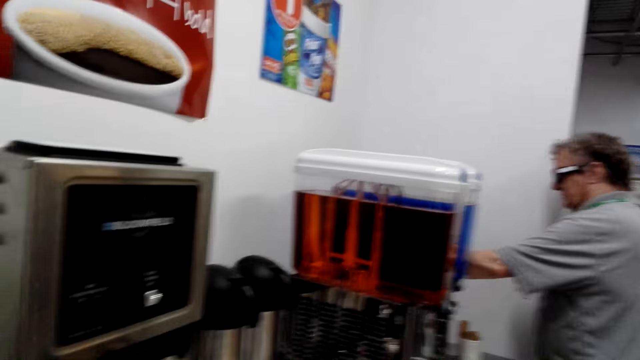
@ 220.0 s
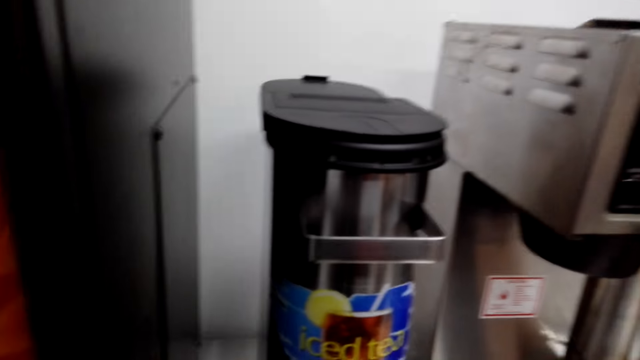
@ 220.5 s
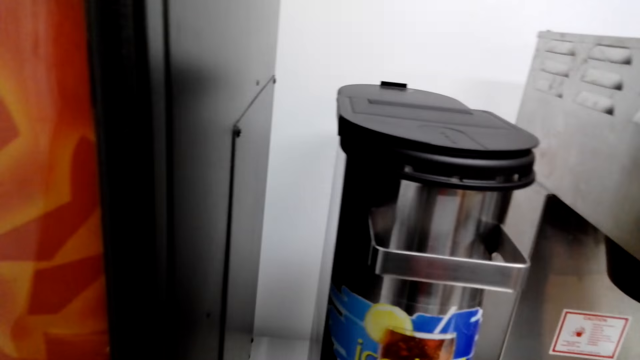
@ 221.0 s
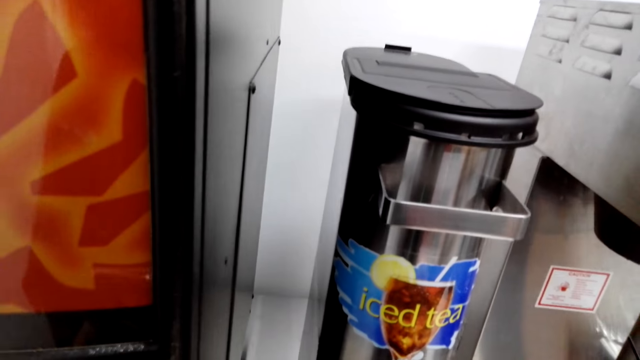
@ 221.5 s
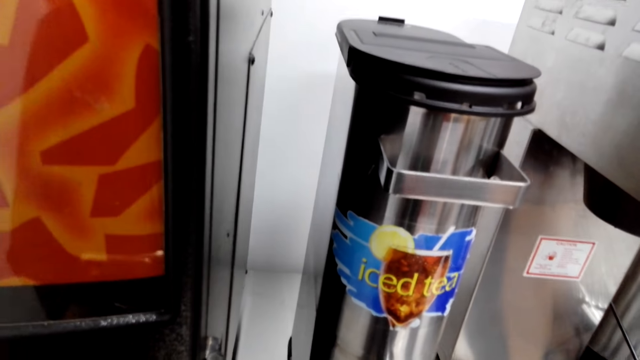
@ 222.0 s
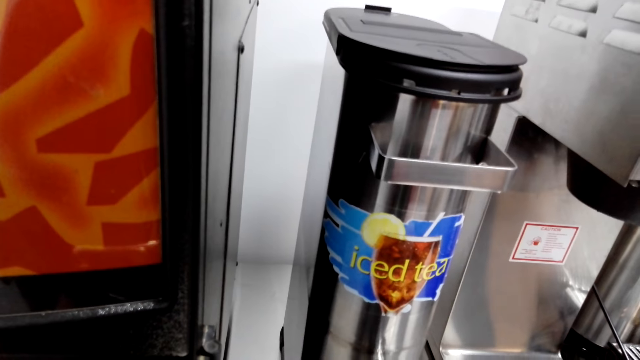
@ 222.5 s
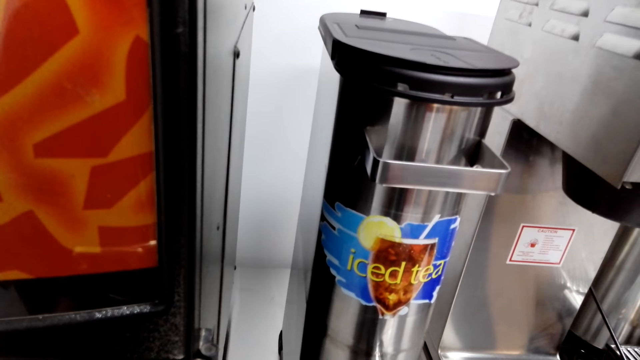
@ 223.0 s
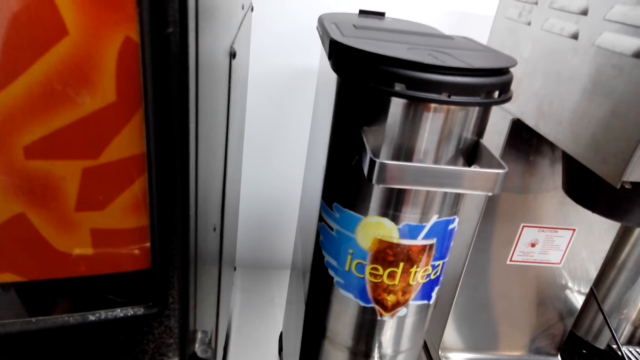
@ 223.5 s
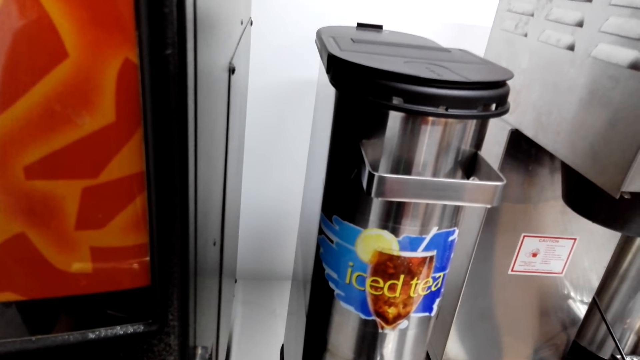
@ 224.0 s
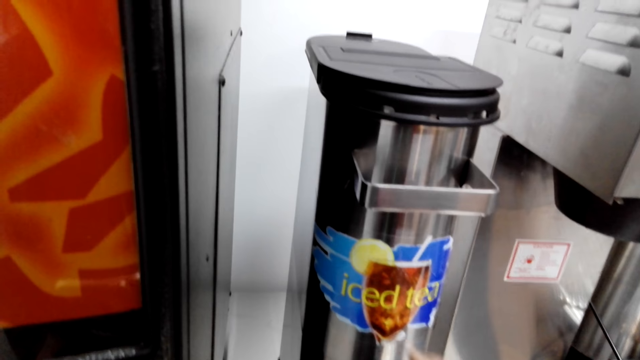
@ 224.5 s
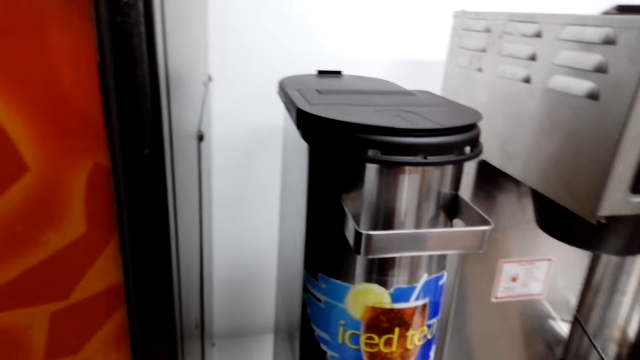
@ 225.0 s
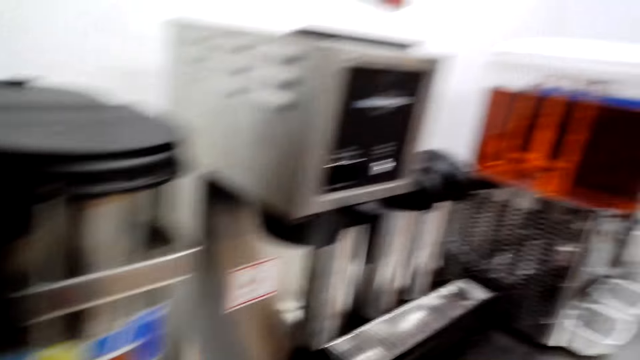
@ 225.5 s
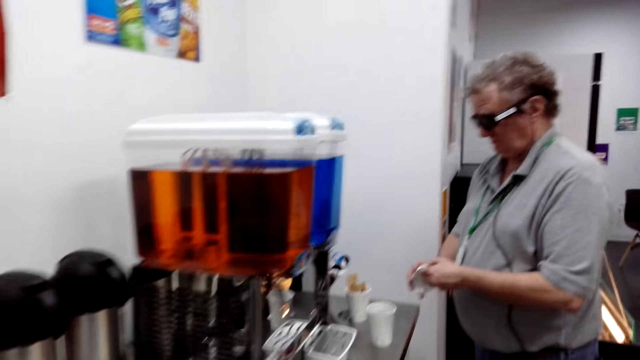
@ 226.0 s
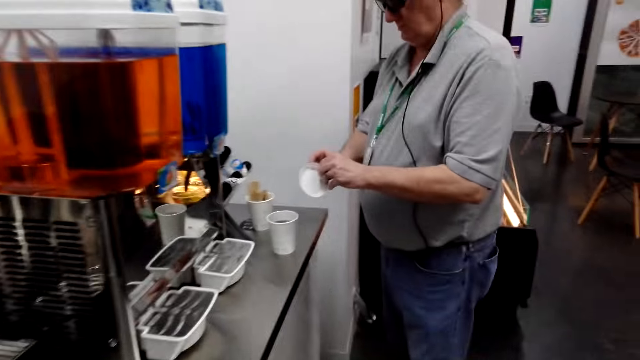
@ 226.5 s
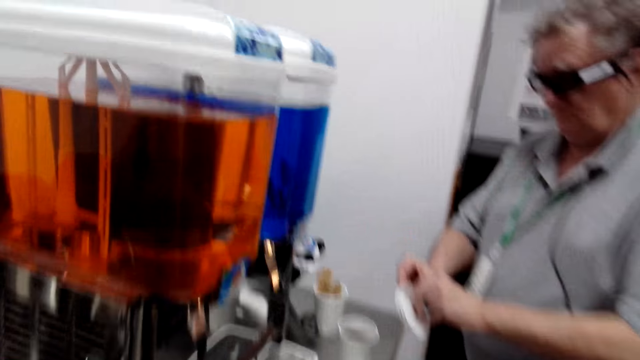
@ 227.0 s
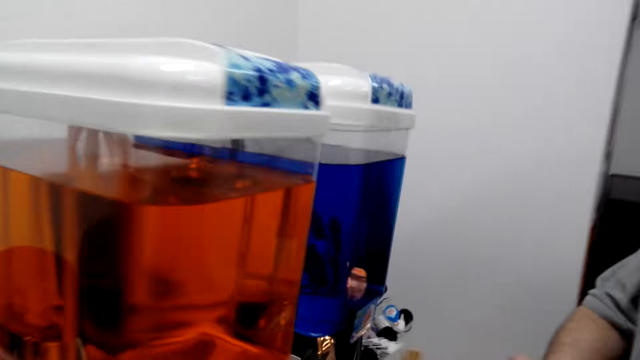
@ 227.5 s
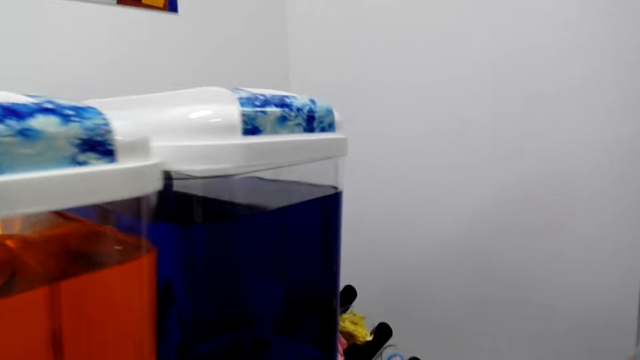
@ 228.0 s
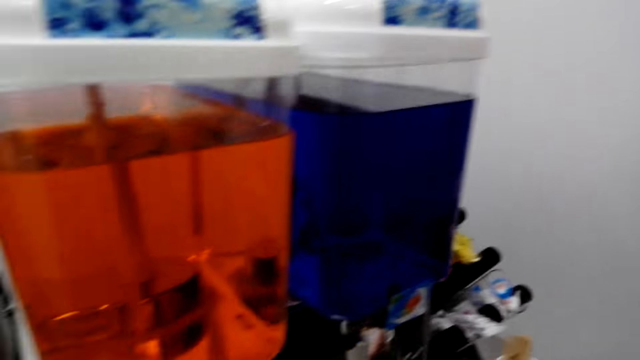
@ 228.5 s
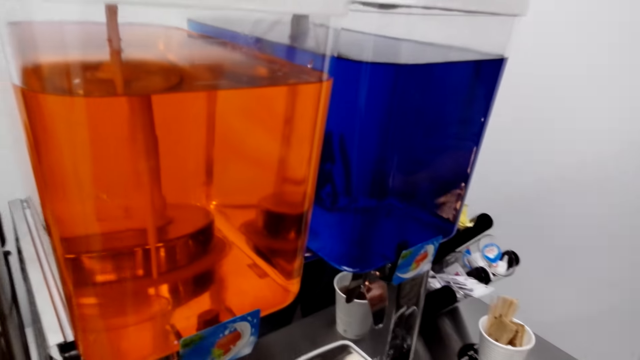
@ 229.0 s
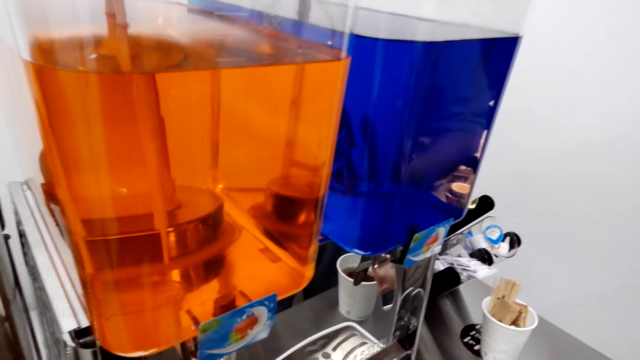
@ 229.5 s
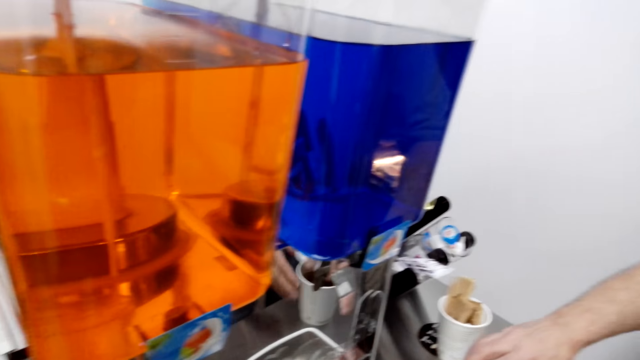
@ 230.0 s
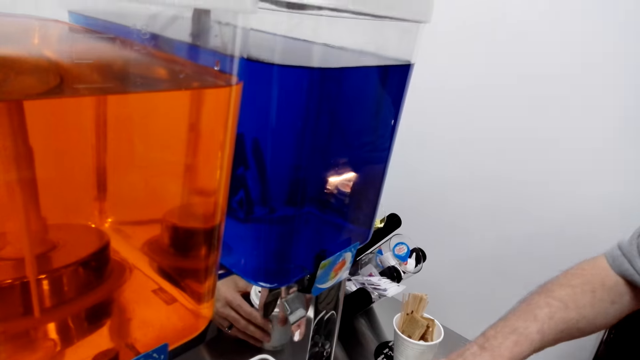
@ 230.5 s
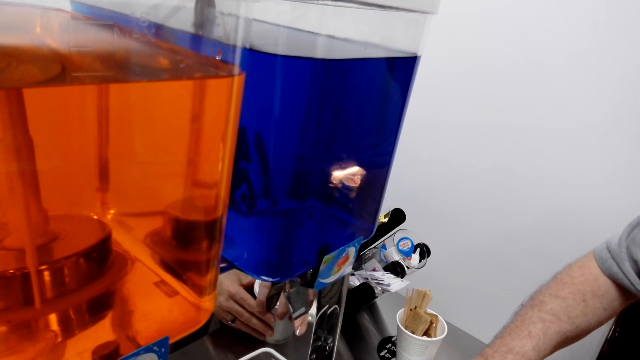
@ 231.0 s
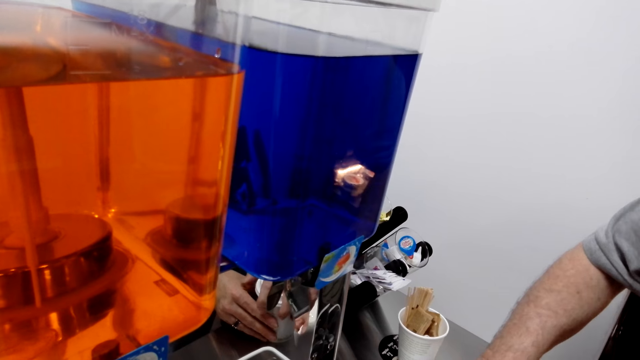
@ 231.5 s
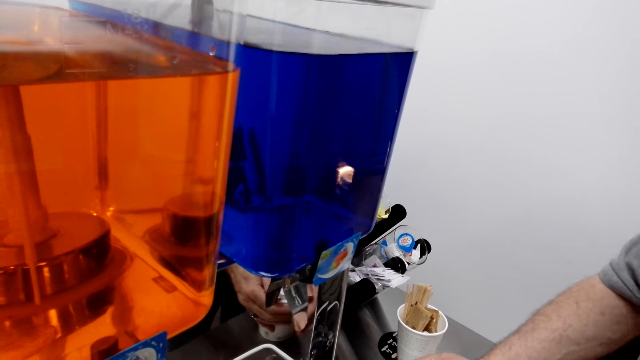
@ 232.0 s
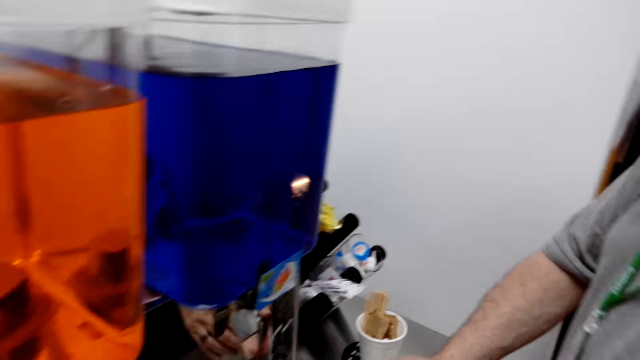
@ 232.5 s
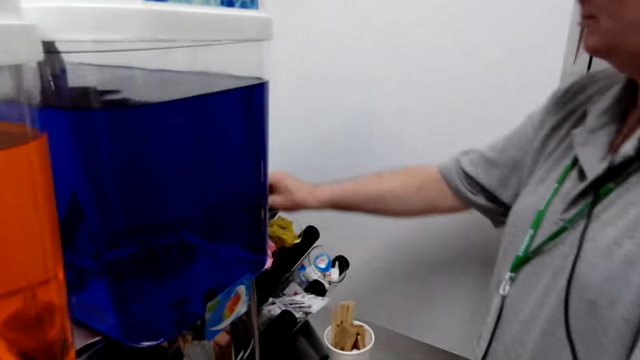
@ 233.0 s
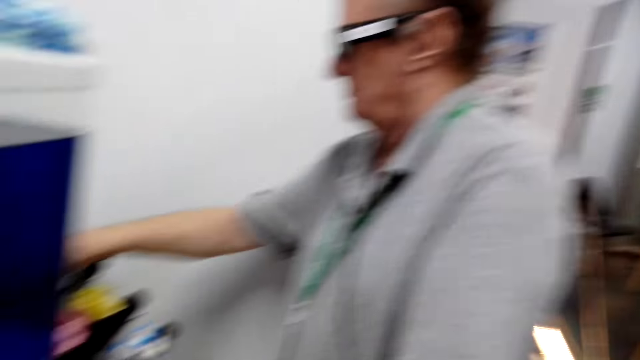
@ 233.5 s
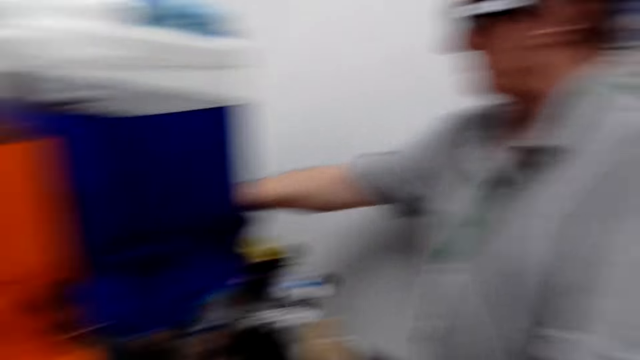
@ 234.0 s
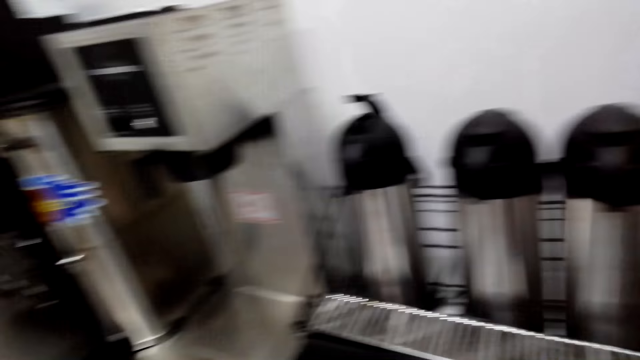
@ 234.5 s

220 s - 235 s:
The camera wearer pours iced tea in the paper cup. They stop pouring tea and close a tea warmer dispenser. A man holds a paper cup lid in his hands. The man picks up the lid. The man closes the paper cup on the table.

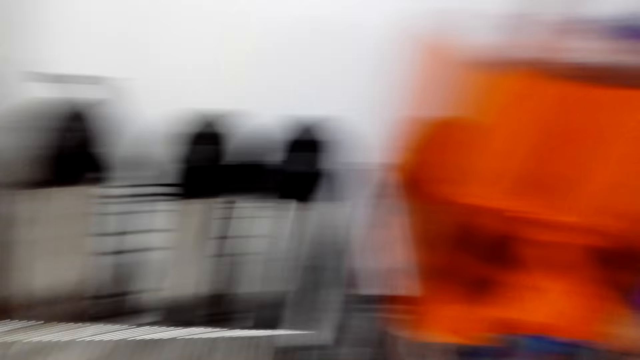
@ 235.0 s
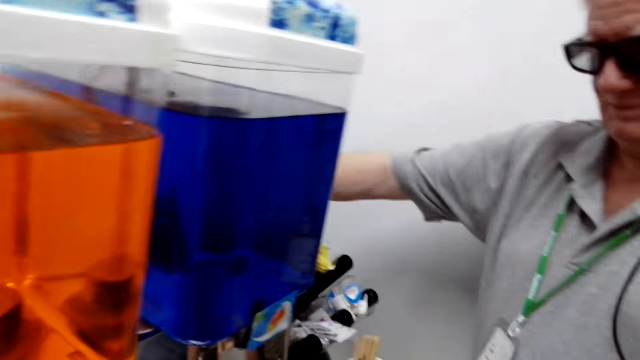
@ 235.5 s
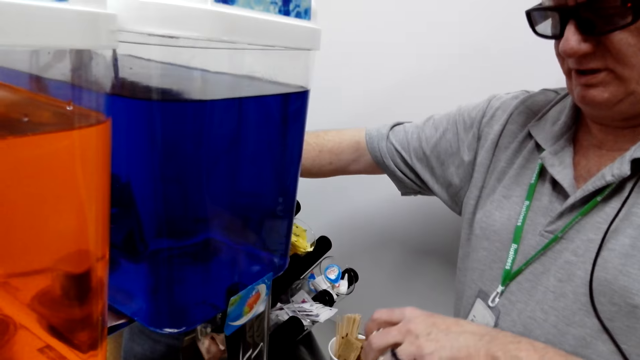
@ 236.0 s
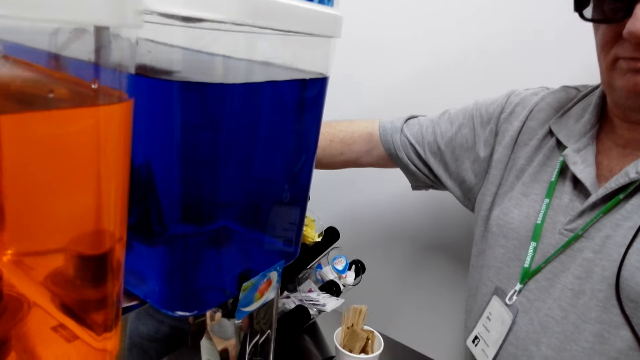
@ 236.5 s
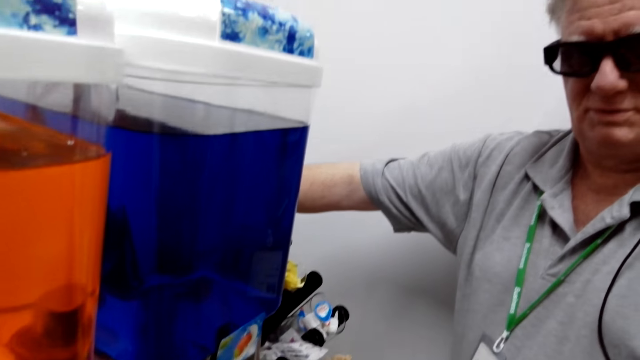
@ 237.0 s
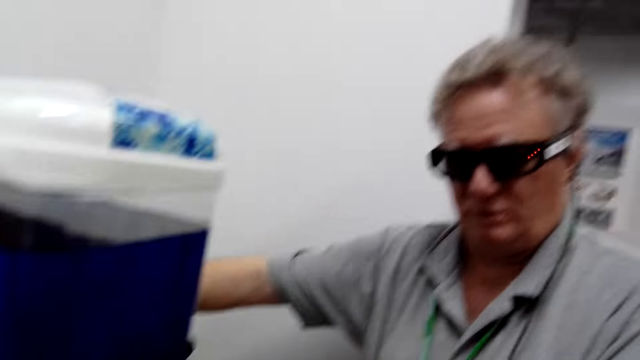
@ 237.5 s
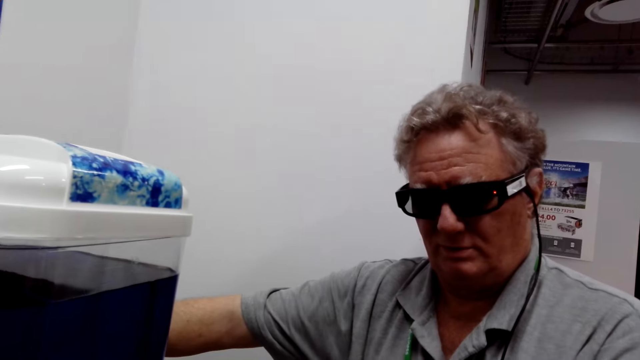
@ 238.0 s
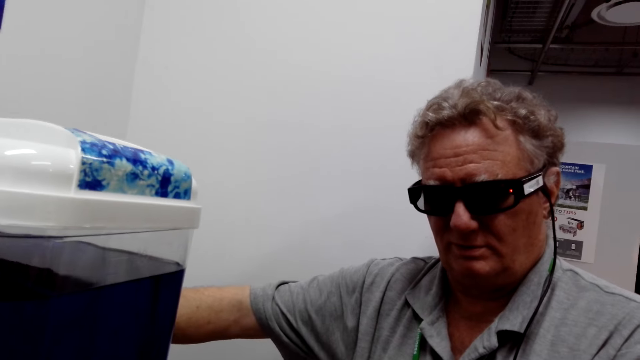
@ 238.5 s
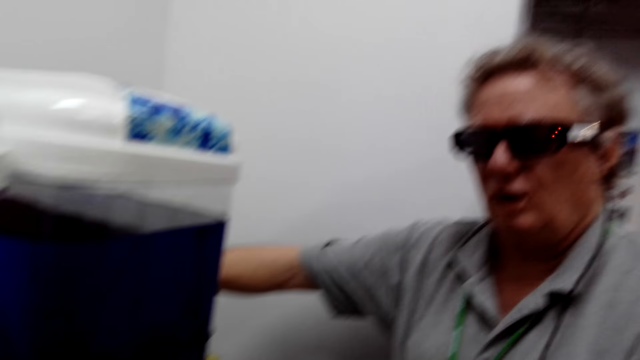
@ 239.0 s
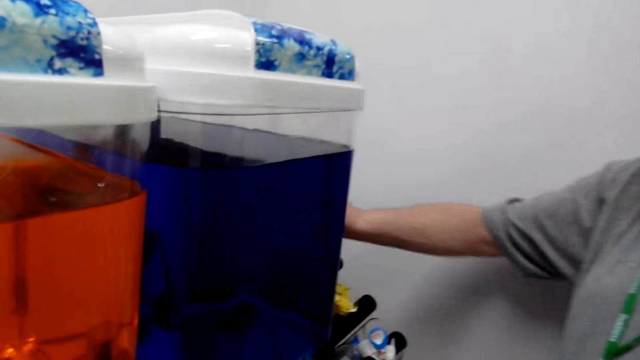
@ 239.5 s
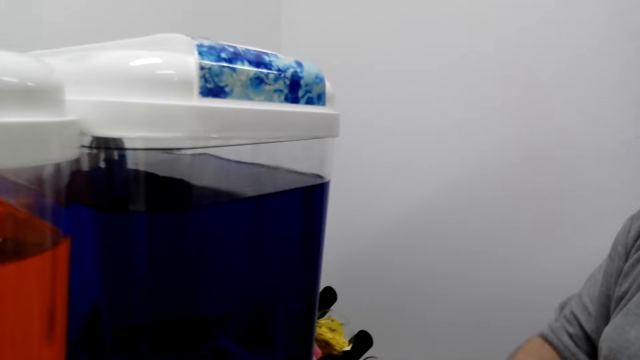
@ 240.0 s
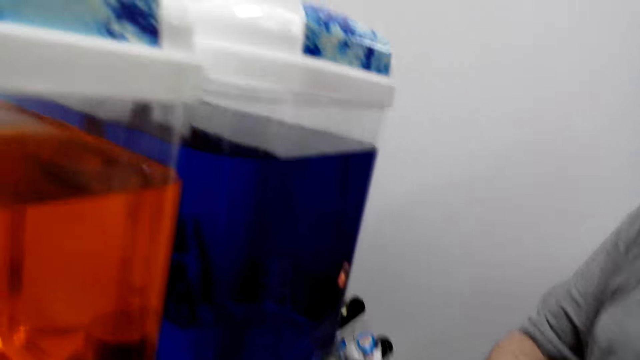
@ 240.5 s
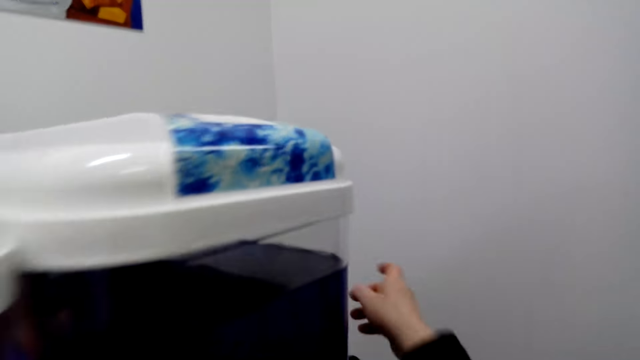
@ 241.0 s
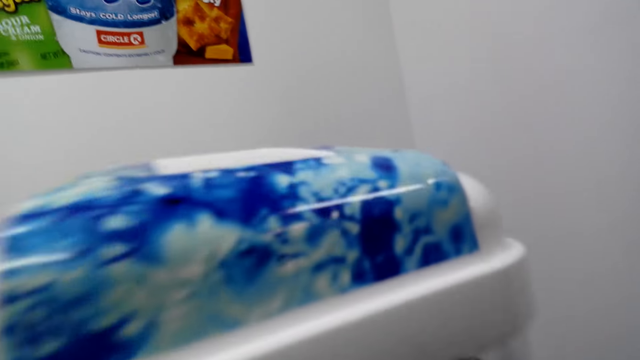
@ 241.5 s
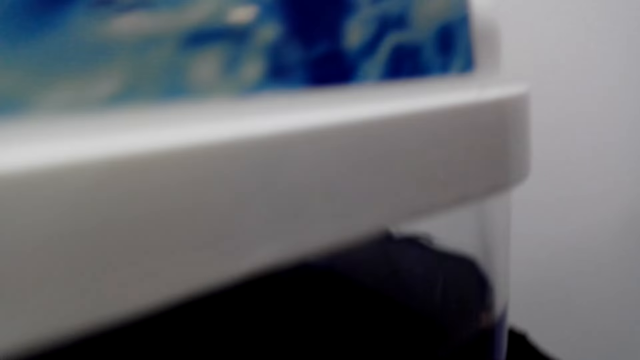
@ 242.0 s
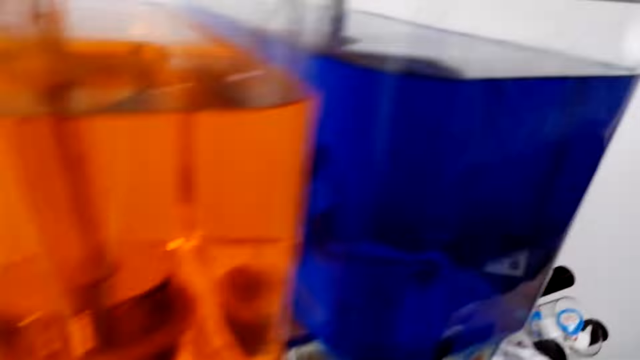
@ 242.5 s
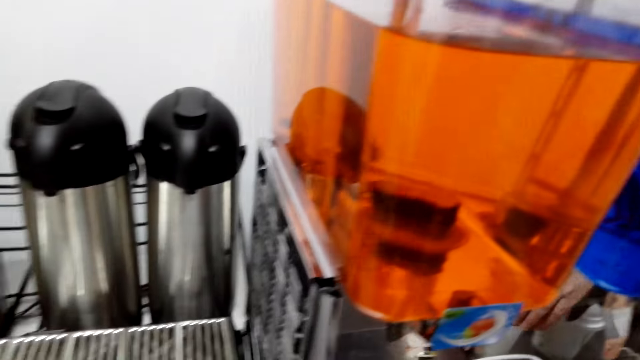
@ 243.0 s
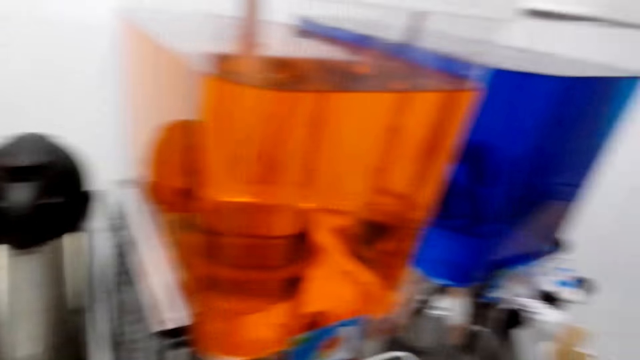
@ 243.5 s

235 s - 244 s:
A man picks up a paper cup lid with his right hand. The camera wearer picks up a paper cup lid or tumbler on the table.
